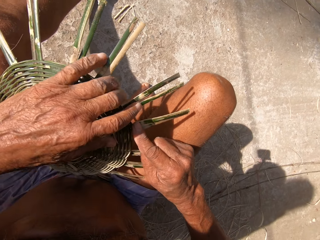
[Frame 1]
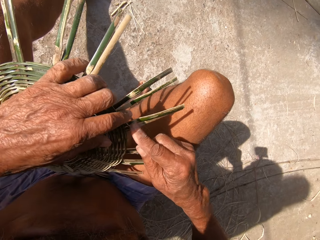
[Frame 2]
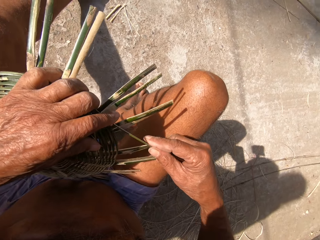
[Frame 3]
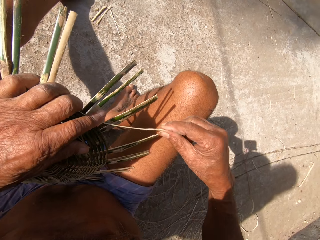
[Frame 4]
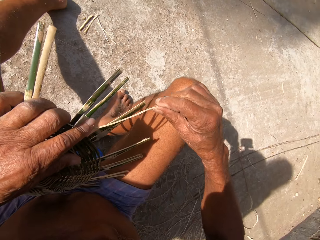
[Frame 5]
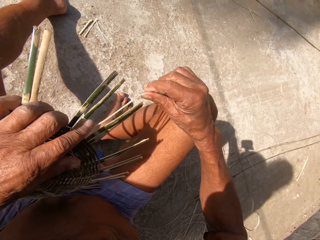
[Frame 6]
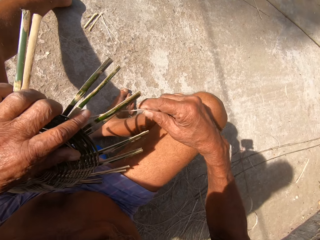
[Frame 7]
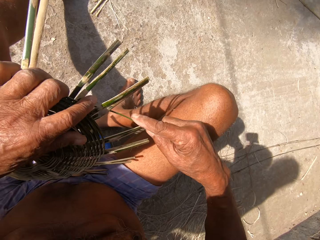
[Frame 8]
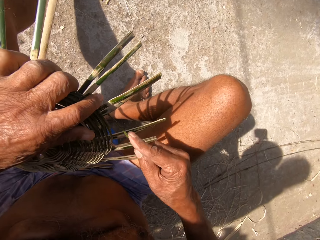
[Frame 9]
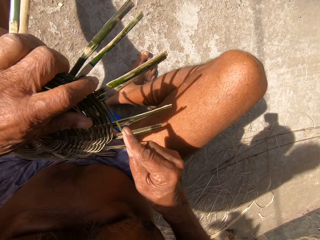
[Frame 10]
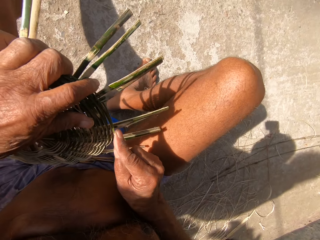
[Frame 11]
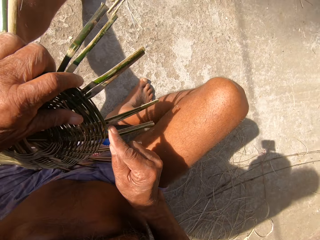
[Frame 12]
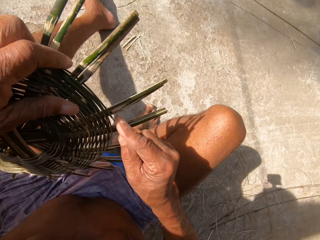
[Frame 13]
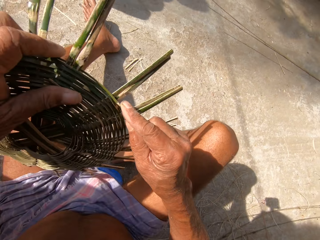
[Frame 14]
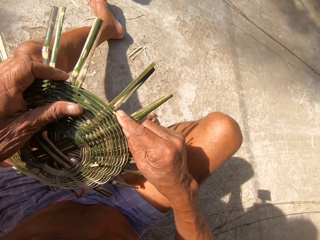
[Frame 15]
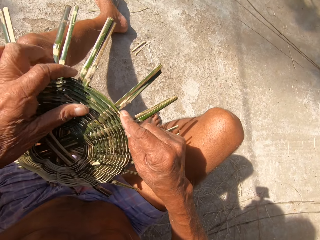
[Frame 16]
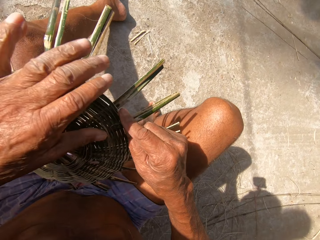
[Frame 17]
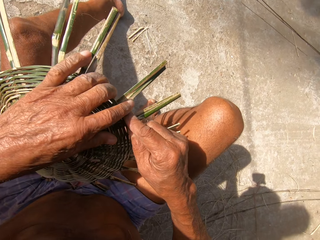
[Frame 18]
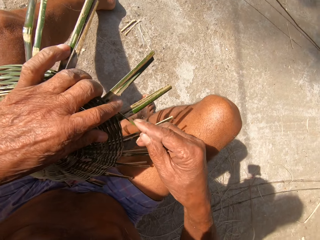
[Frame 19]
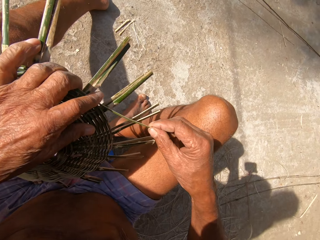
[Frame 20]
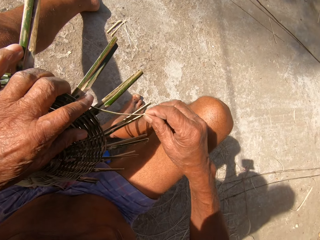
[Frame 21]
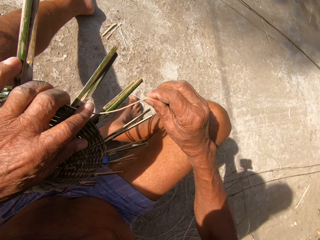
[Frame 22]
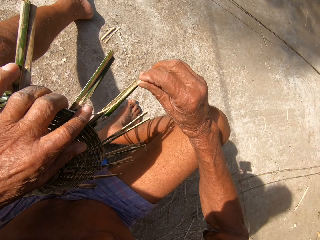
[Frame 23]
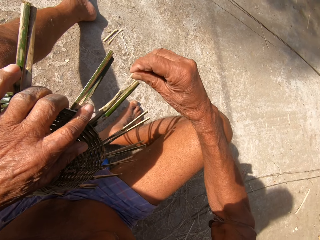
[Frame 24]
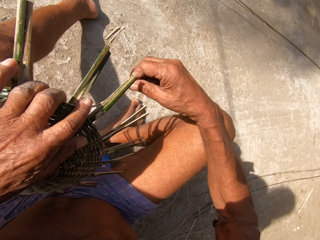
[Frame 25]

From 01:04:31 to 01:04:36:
The camera wearer weaves the craft. They move the craft on the thigh. They weave the craft.
